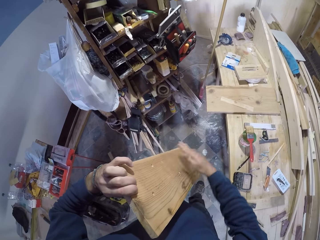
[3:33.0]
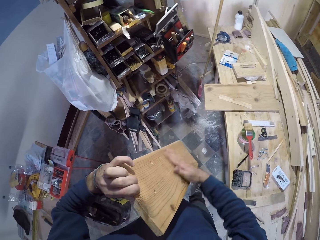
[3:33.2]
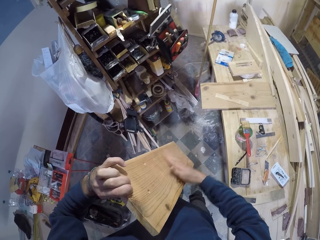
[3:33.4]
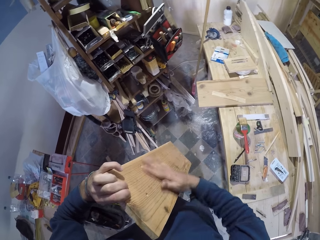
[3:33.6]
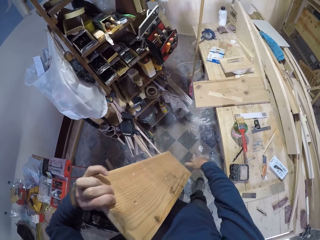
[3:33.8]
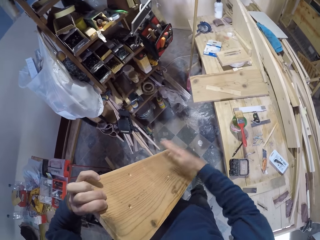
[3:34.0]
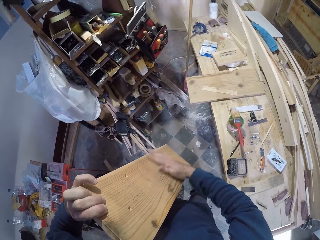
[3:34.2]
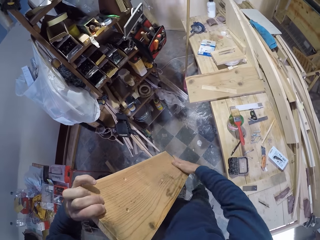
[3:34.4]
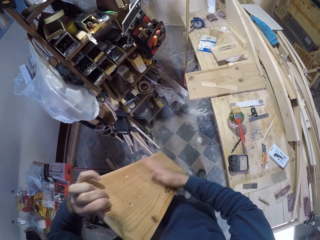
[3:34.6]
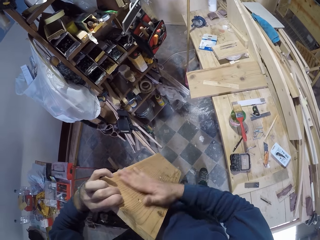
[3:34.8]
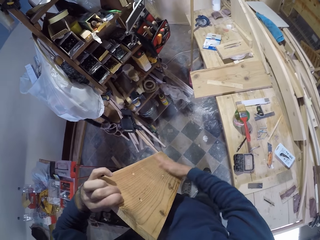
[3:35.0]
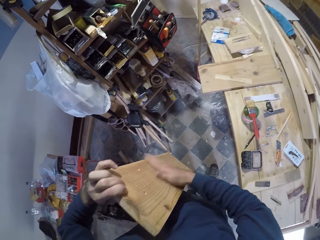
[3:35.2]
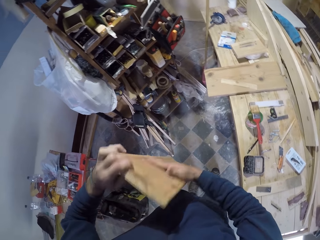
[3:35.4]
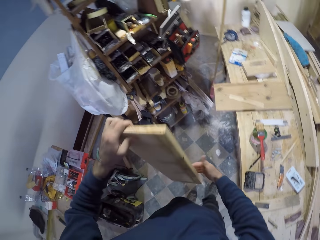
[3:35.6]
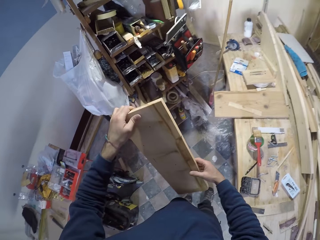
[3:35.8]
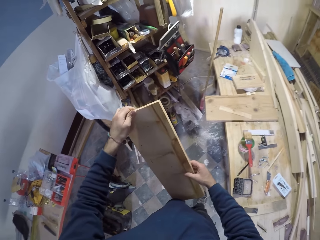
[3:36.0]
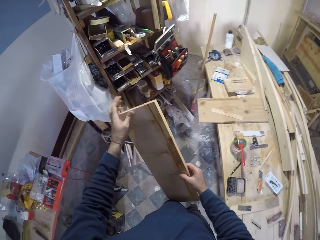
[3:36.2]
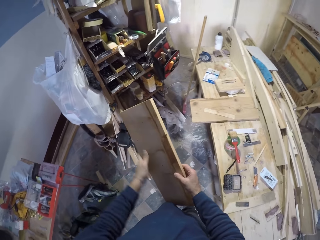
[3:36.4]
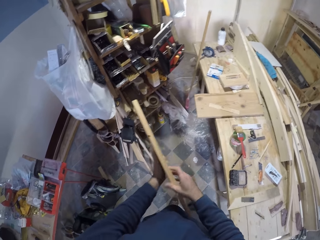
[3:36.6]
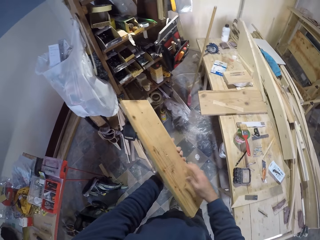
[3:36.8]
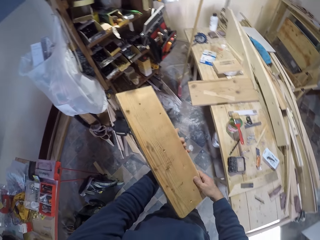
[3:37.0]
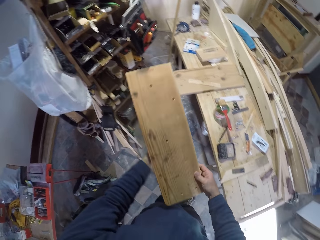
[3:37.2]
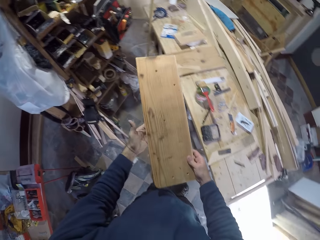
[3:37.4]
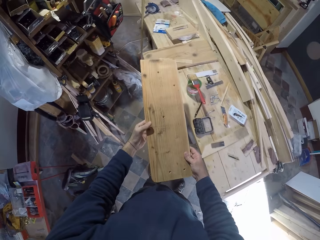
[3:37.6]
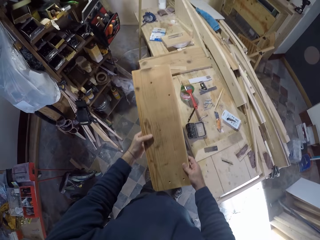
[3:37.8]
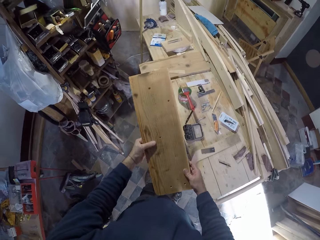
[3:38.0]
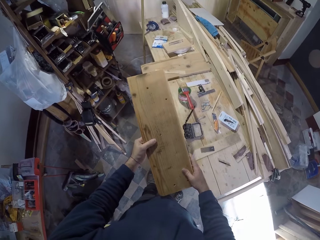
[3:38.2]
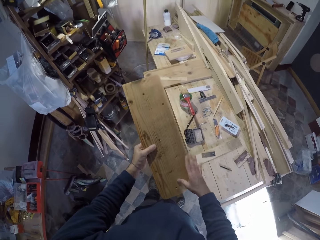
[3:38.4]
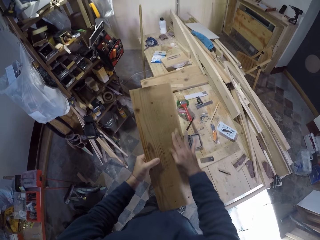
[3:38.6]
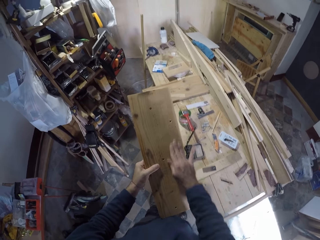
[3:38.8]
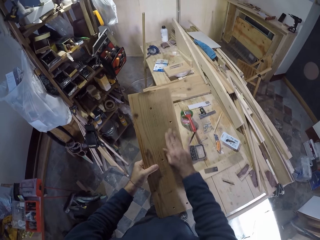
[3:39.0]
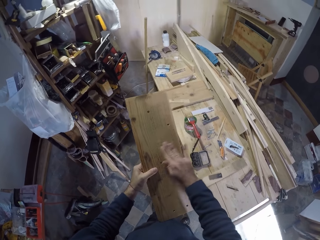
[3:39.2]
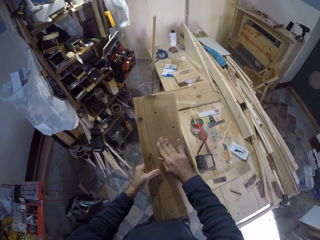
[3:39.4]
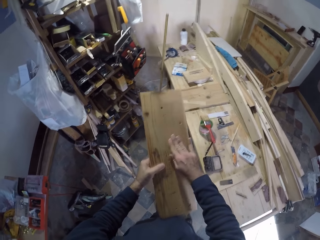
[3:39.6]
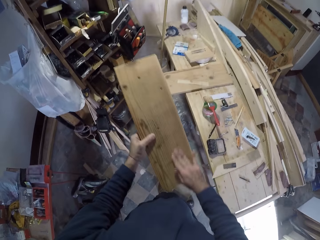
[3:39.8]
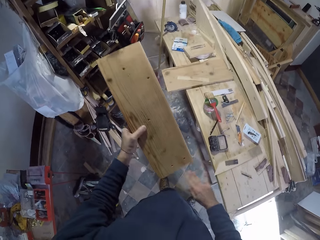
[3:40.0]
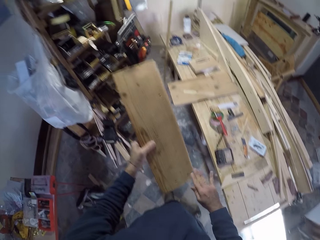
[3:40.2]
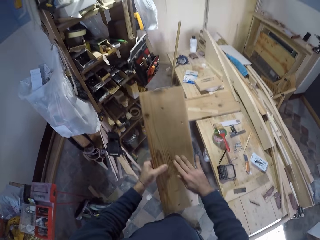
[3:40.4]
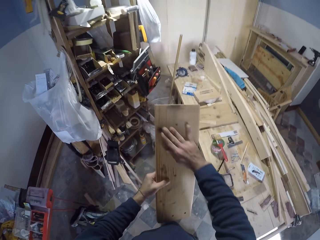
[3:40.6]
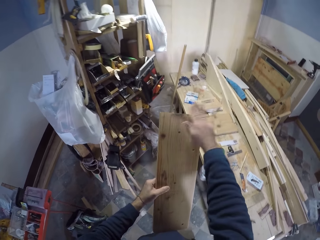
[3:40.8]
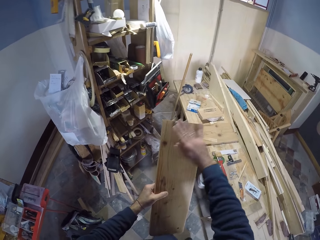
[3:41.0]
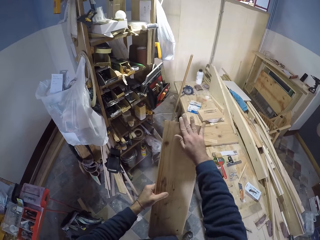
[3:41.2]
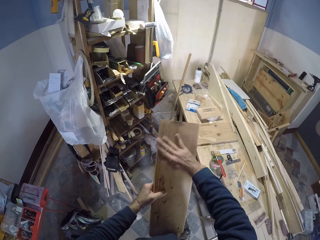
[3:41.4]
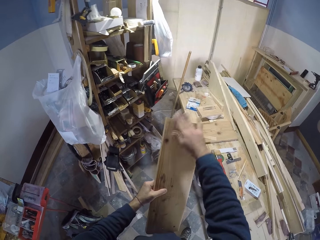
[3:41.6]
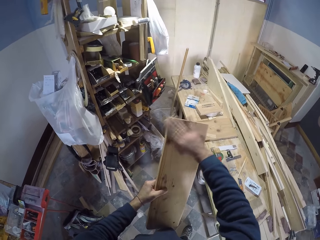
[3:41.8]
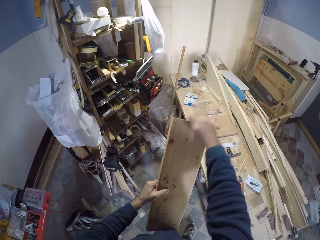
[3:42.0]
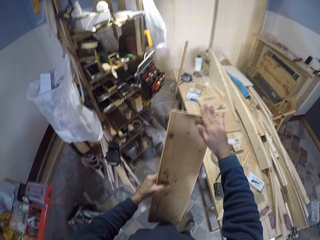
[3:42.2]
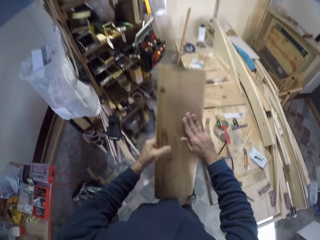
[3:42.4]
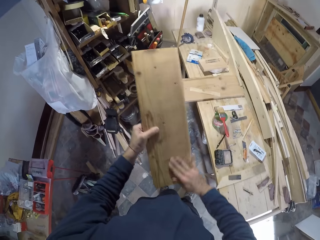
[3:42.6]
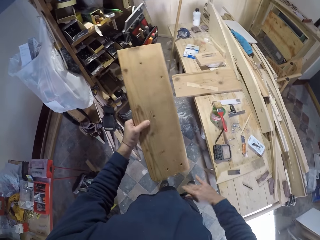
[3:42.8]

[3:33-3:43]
The camera wearer turns the wooden plank with his left hand. He flips the wooden plank with both hands. He wipes the wooden plank with his right hand.

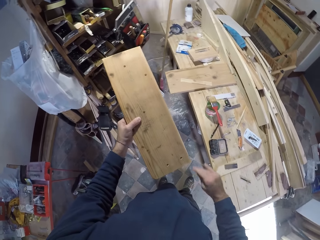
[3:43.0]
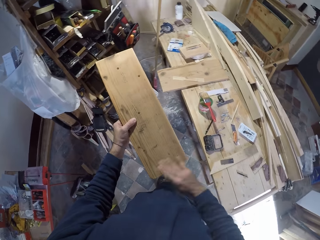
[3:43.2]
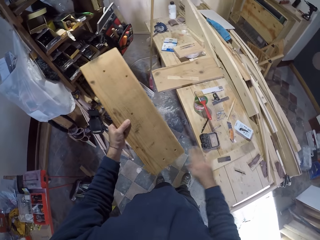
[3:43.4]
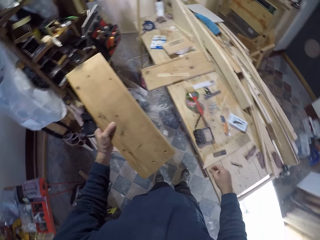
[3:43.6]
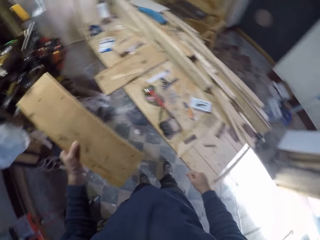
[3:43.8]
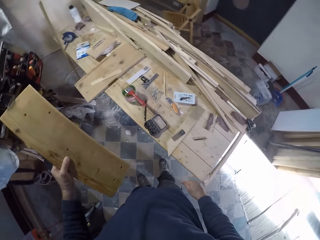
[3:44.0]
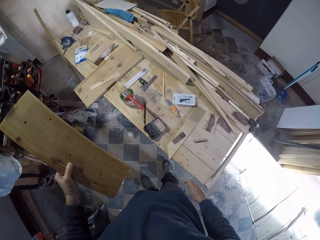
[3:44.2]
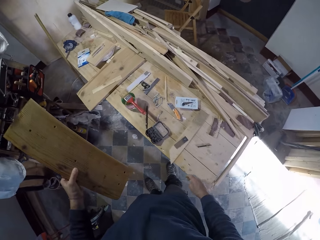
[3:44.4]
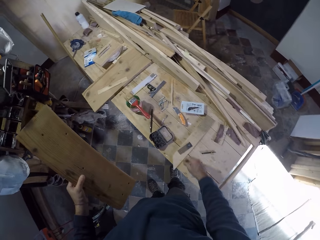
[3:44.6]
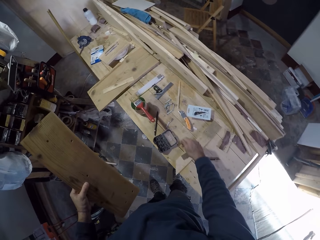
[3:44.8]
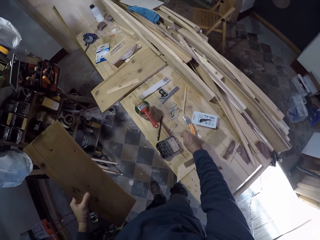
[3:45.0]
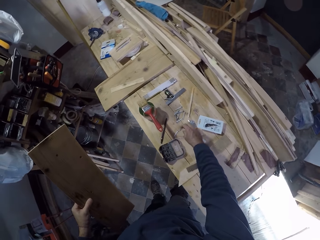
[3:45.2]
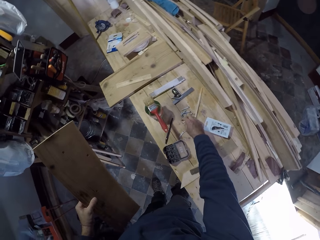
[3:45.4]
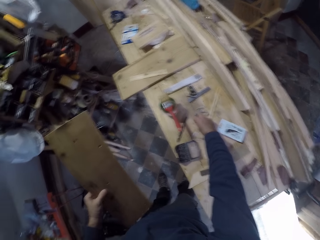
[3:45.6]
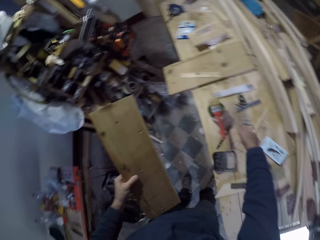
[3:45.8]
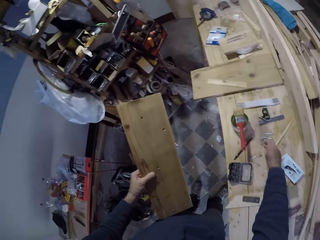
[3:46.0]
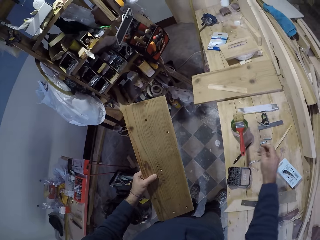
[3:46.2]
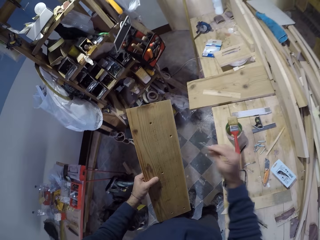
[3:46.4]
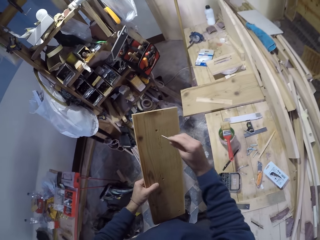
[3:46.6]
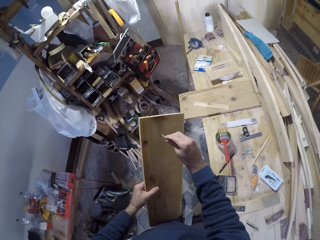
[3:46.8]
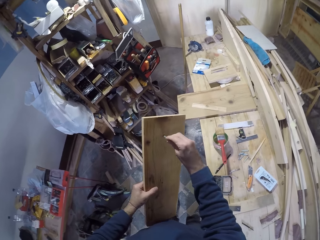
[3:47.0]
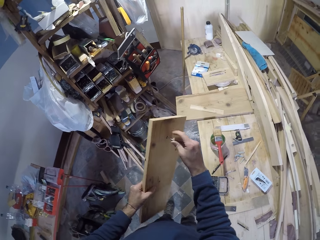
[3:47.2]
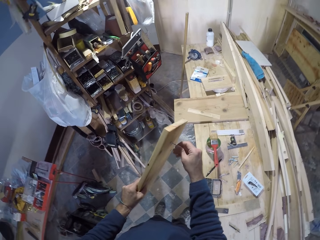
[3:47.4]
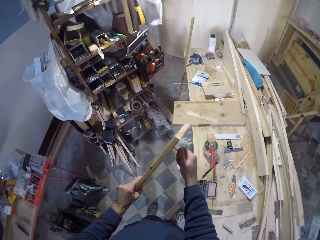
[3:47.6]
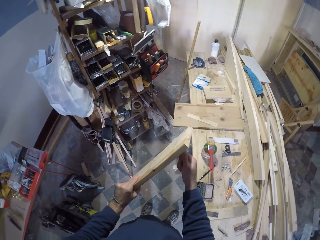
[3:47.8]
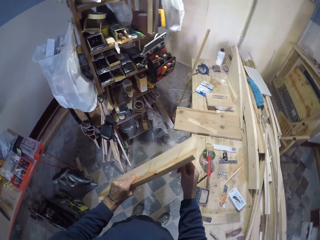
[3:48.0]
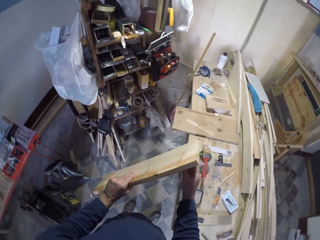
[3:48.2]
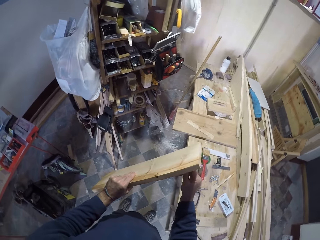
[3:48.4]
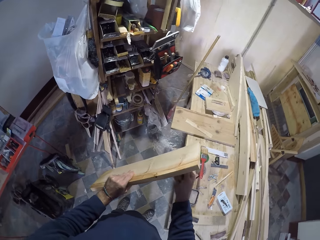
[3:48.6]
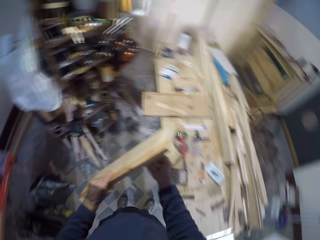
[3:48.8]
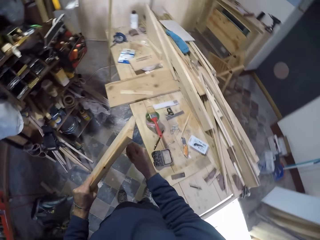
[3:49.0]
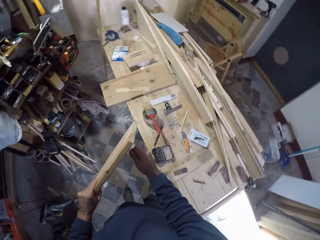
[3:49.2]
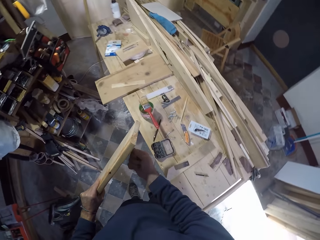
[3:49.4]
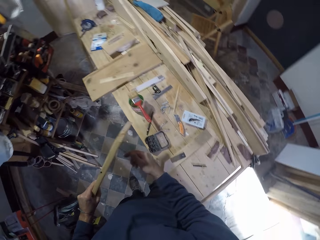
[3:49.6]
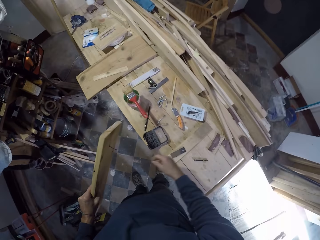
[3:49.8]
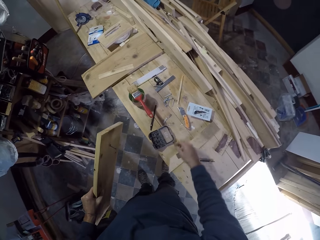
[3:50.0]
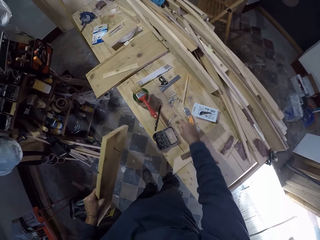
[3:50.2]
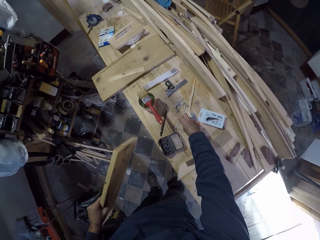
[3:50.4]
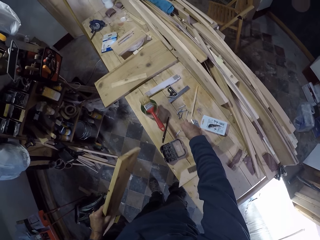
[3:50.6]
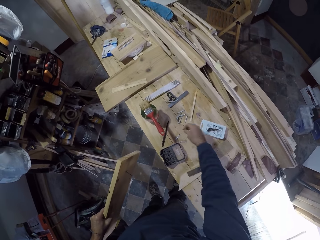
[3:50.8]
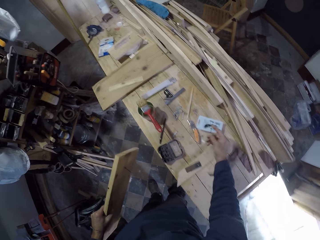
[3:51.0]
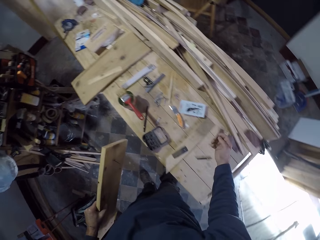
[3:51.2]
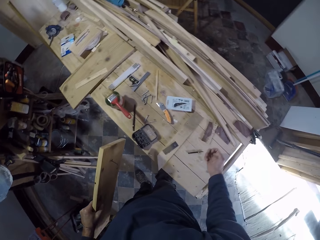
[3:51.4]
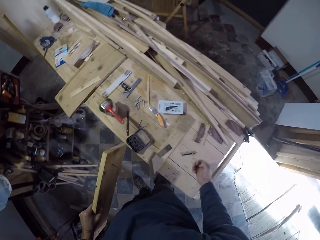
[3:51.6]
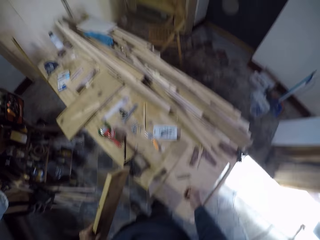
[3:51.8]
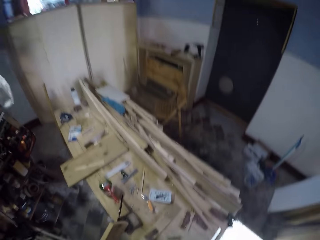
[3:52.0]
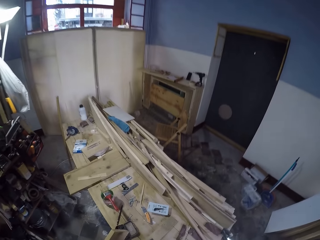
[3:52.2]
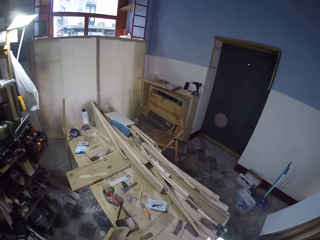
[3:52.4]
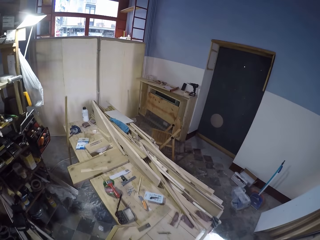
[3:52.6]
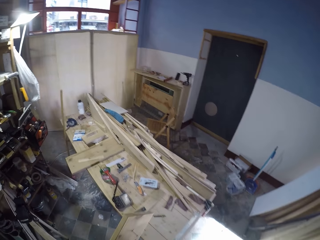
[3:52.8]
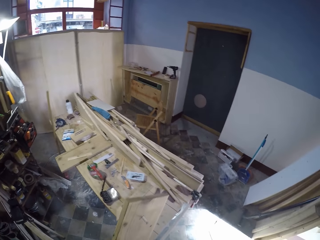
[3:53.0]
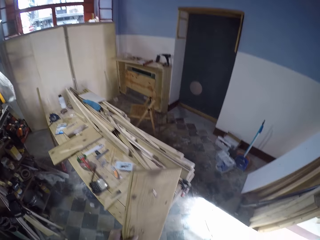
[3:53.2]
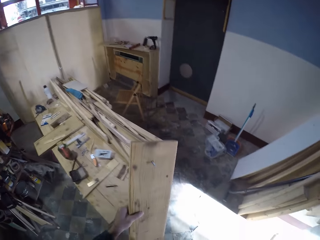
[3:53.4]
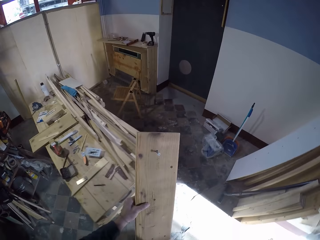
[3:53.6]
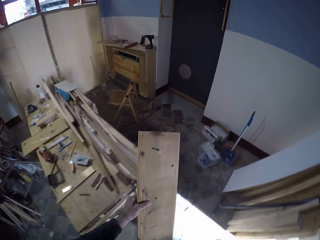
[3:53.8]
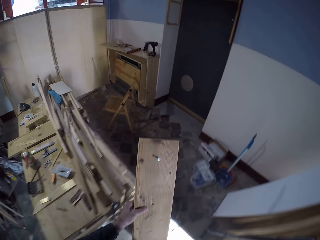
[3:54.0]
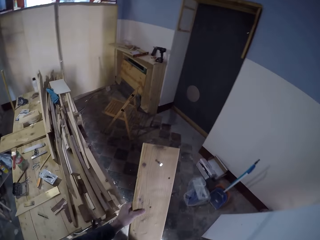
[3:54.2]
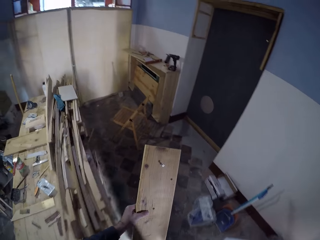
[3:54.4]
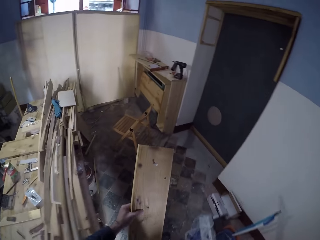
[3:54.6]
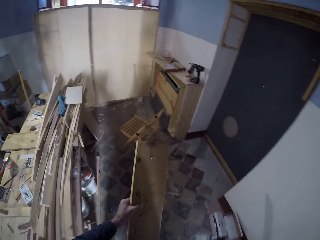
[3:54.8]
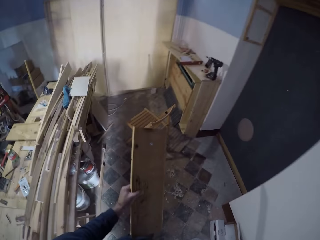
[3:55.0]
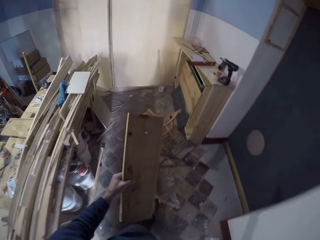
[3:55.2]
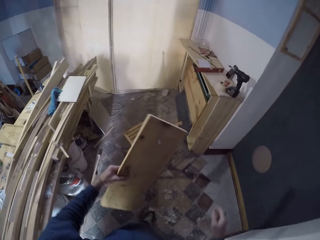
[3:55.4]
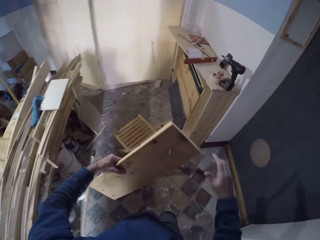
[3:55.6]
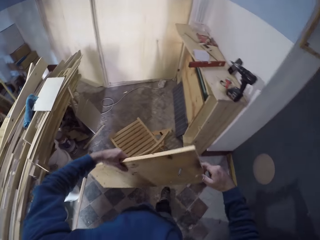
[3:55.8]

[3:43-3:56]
The camera wearer grabs a screw from the work bench with his right hand. He inserts the screw into the wooden plank. He grabs a screw from the work bench with his right hand.
